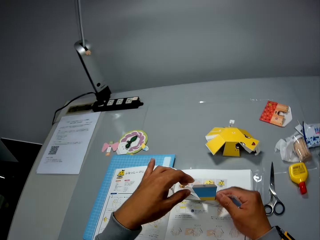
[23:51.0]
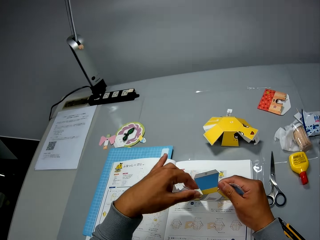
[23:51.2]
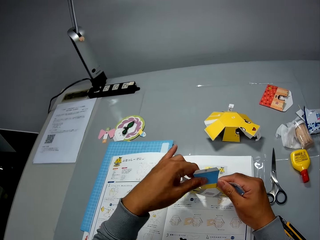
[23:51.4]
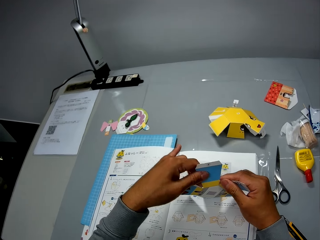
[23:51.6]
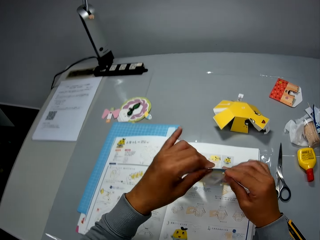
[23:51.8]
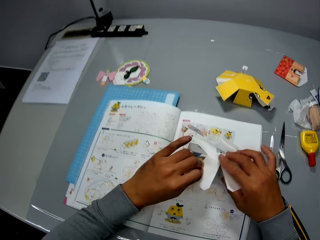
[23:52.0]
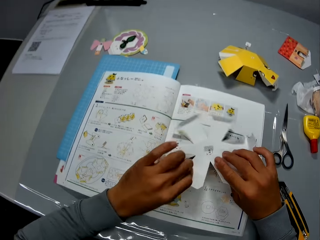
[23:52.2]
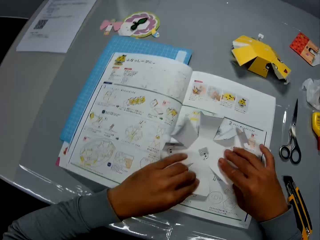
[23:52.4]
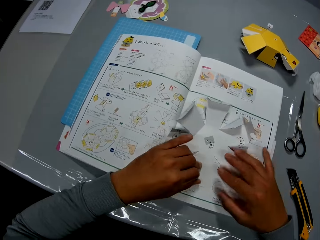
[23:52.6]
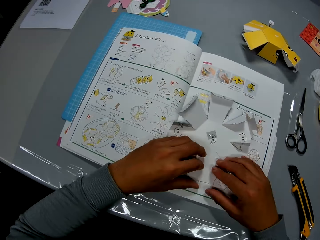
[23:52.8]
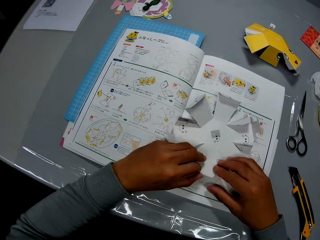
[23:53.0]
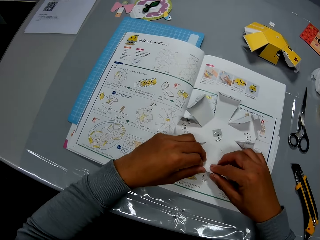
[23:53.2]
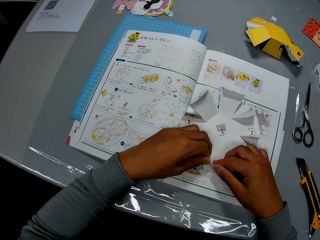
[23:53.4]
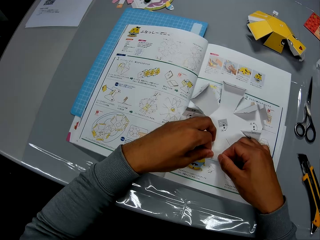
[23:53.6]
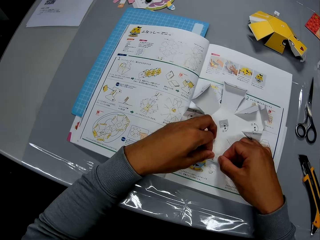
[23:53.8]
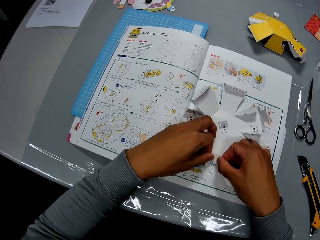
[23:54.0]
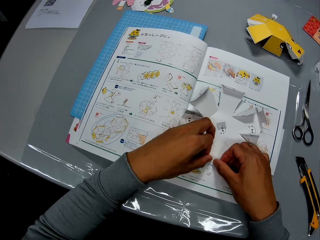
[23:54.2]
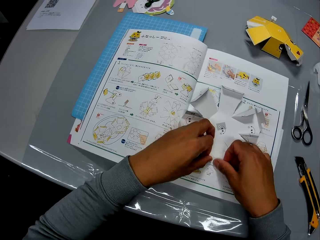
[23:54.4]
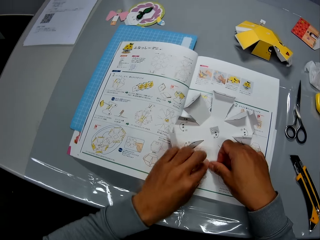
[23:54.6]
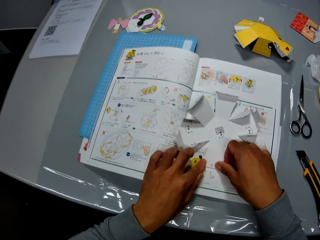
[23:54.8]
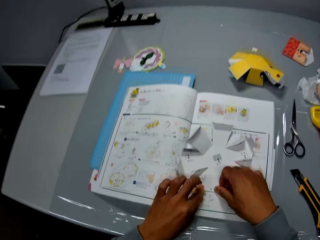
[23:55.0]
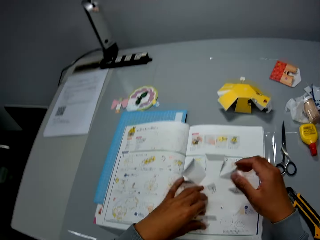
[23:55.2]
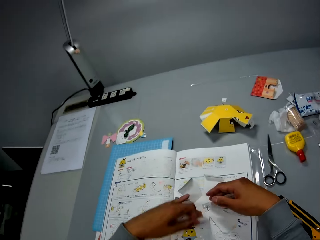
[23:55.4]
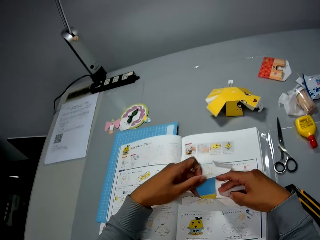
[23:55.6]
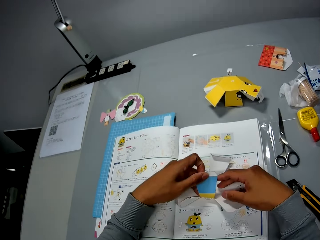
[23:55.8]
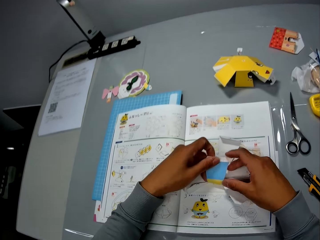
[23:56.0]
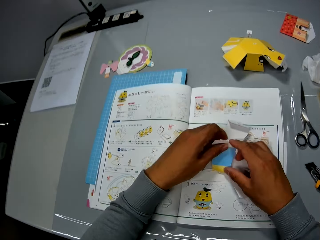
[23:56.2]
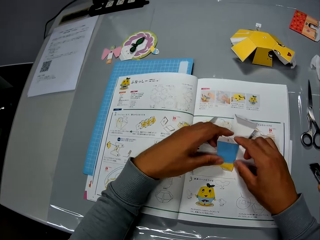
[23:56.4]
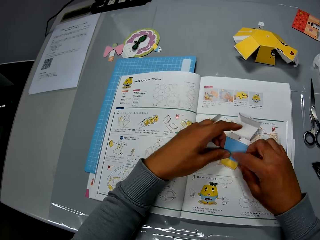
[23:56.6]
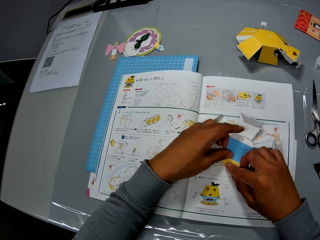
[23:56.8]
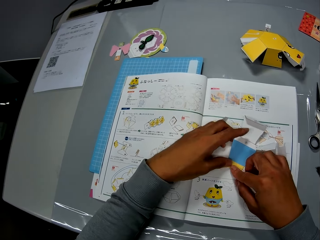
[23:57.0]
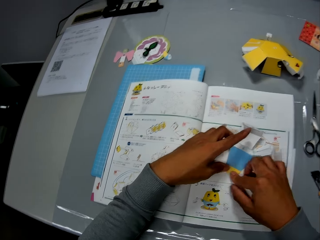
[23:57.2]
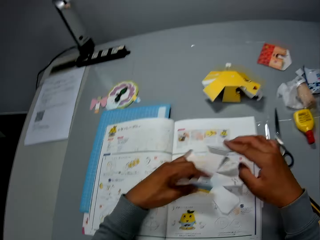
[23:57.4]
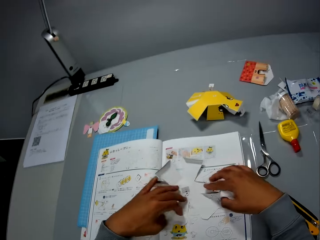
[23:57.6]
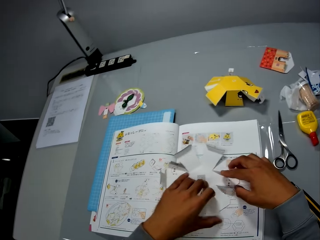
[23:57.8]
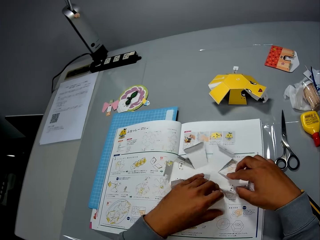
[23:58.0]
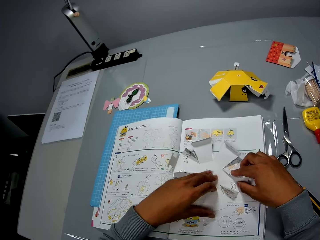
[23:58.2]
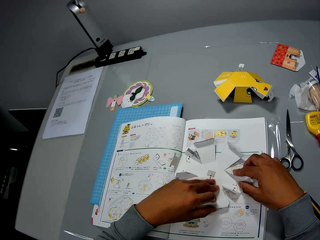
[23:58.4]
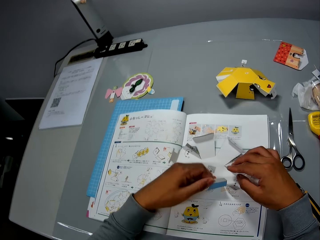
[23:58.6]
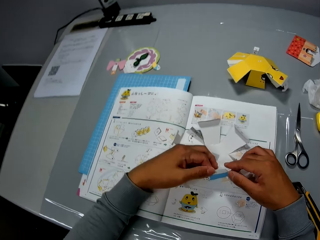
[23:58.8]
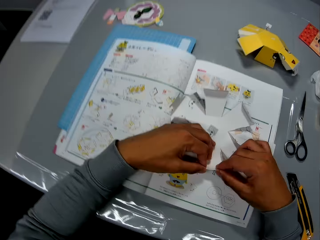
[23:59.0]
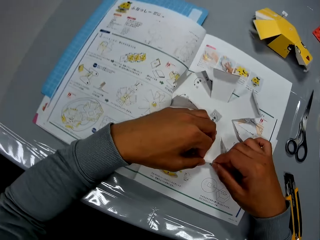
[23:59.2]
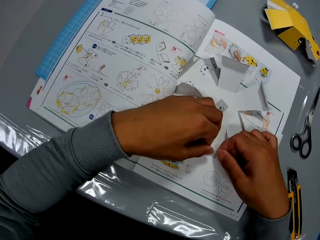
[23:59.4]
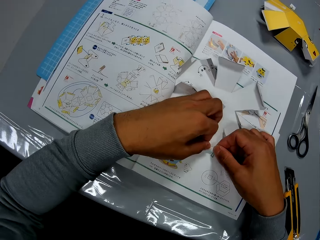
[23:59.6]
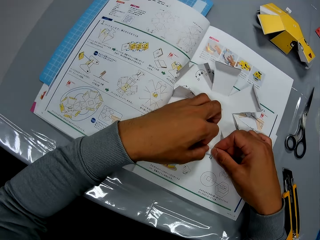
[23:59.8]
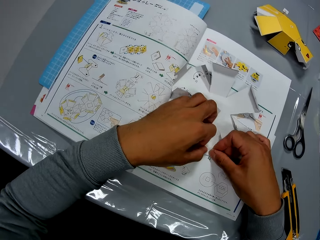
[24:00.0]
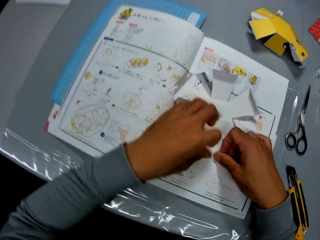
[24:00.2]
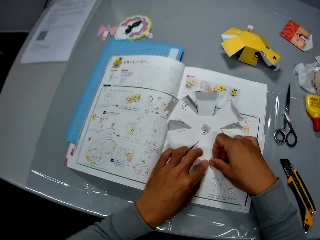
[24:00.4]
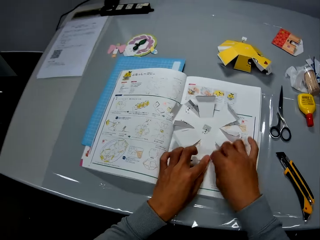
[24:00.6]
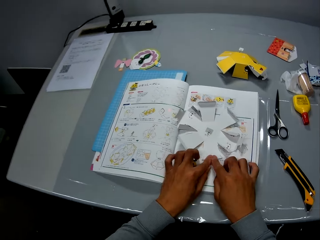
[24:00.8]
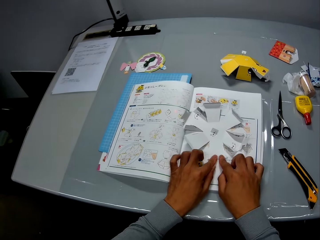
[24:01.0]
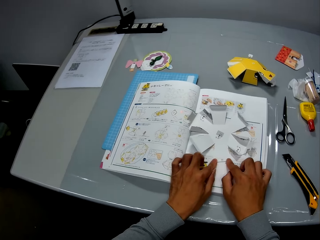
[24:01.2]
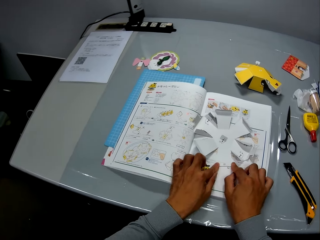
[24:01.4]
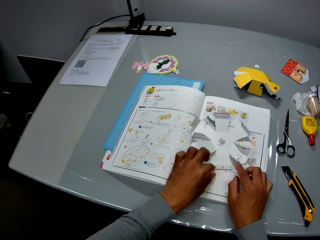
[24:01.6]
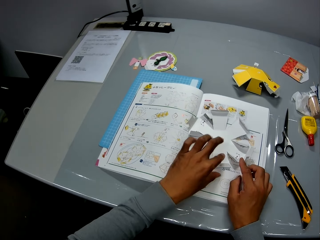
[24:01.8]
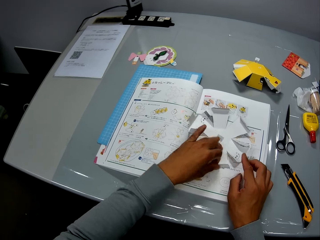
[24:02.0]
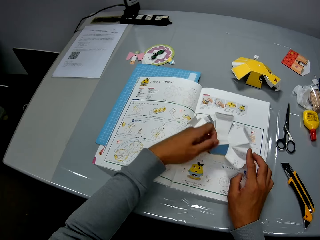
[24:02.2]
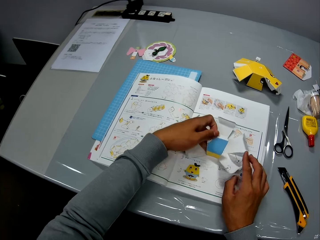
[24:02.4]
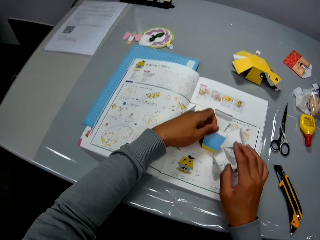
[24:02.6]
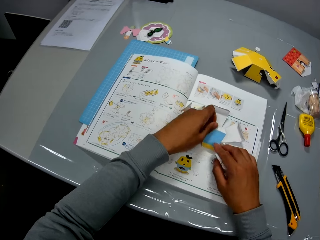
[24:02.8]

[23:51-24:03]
The camera wearer lifts up the paper cut. She places the paper cut on the book. She folds the paper cut.

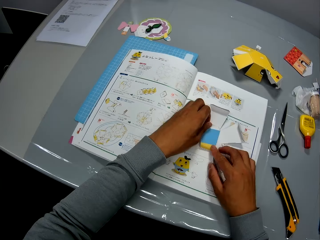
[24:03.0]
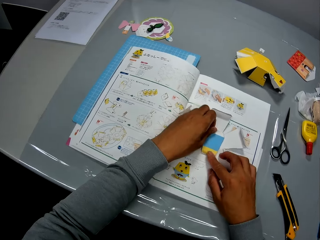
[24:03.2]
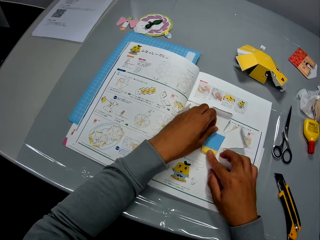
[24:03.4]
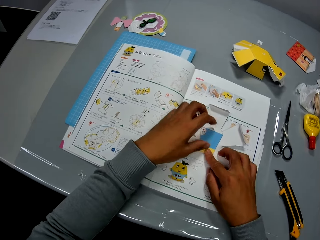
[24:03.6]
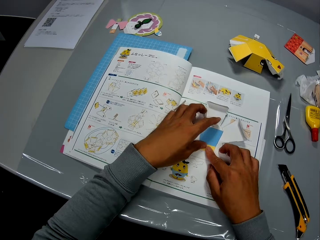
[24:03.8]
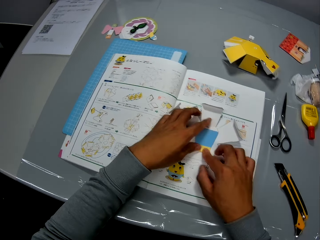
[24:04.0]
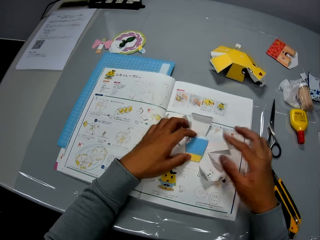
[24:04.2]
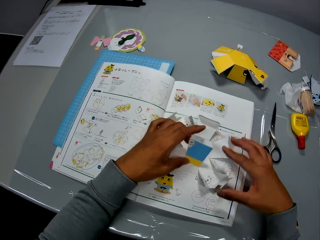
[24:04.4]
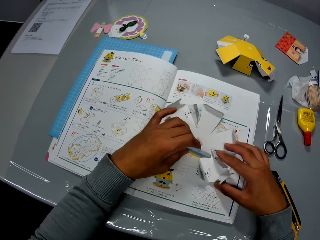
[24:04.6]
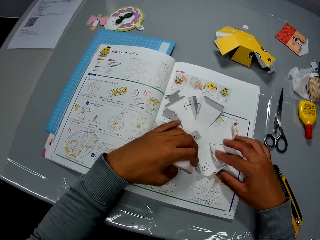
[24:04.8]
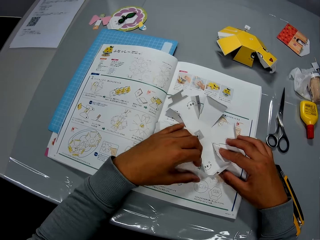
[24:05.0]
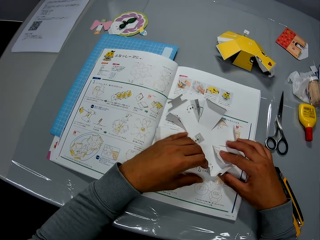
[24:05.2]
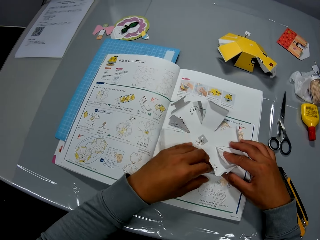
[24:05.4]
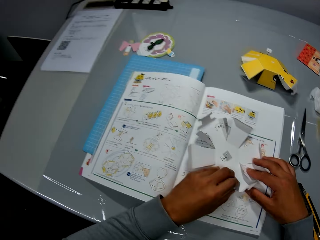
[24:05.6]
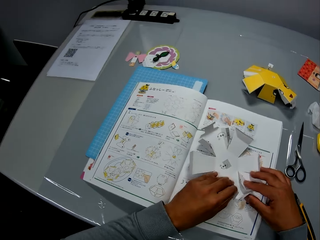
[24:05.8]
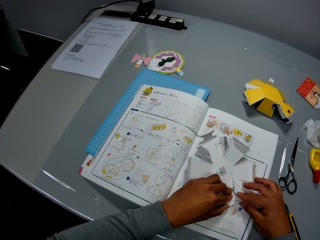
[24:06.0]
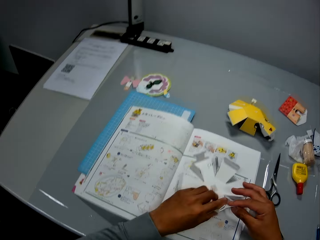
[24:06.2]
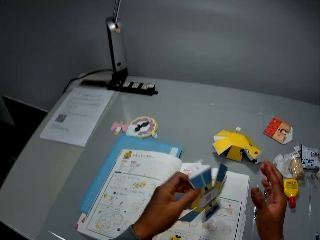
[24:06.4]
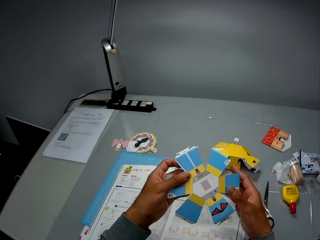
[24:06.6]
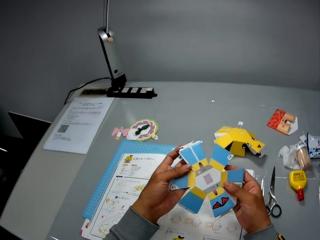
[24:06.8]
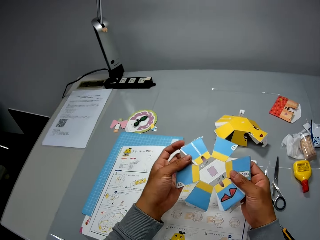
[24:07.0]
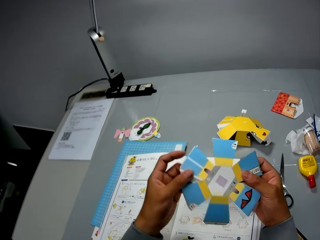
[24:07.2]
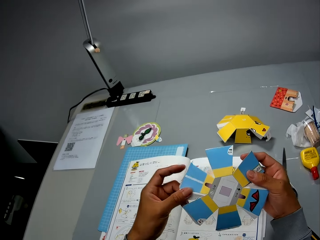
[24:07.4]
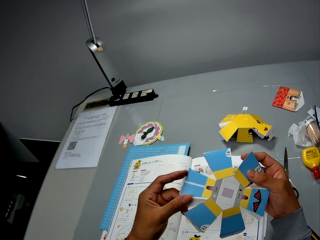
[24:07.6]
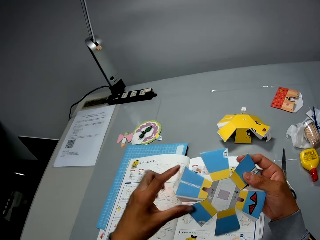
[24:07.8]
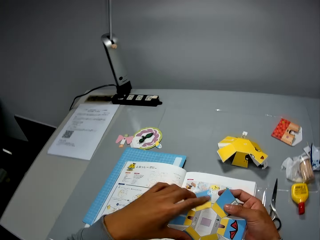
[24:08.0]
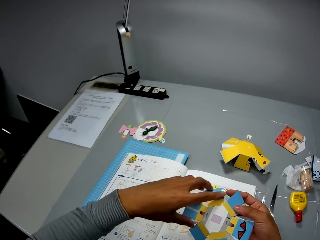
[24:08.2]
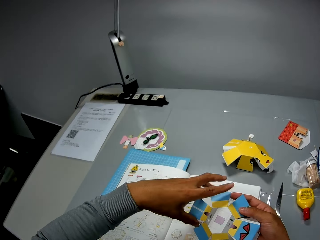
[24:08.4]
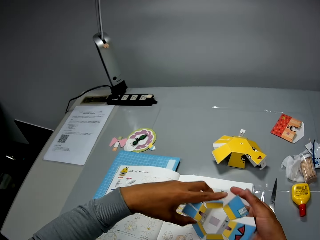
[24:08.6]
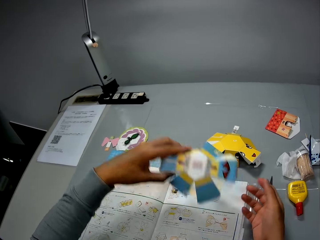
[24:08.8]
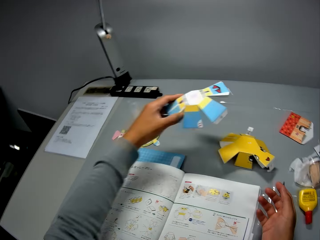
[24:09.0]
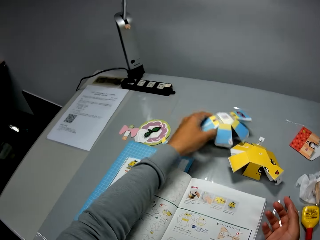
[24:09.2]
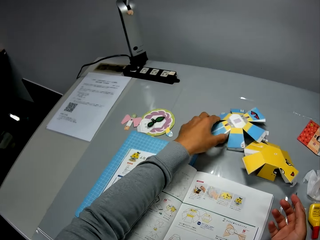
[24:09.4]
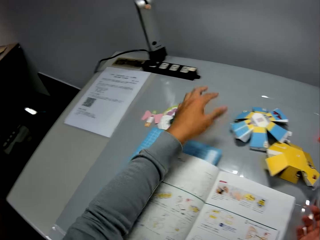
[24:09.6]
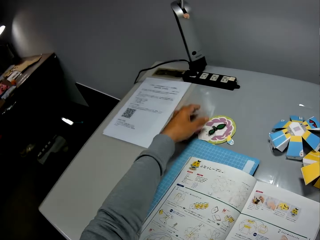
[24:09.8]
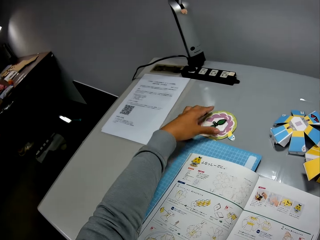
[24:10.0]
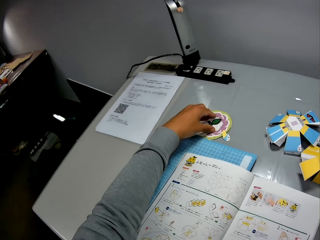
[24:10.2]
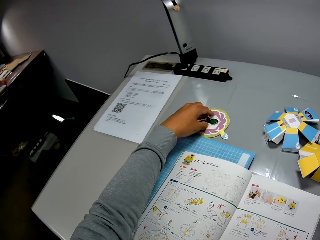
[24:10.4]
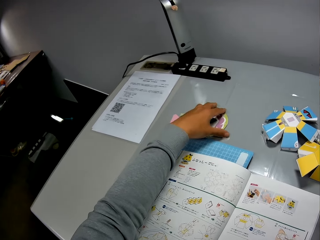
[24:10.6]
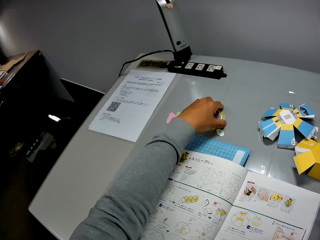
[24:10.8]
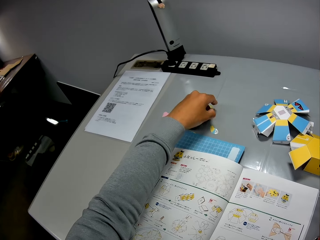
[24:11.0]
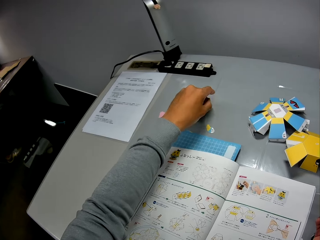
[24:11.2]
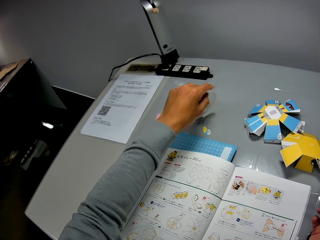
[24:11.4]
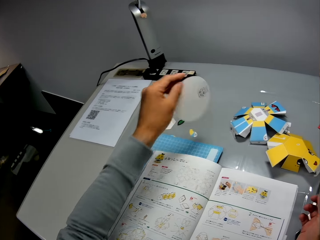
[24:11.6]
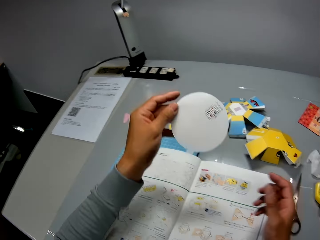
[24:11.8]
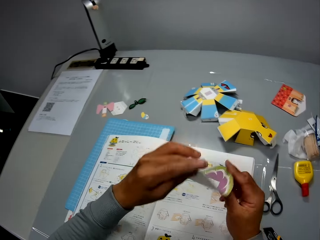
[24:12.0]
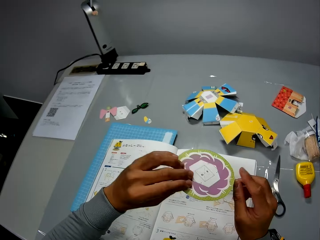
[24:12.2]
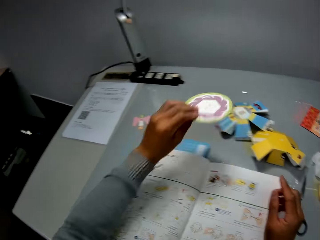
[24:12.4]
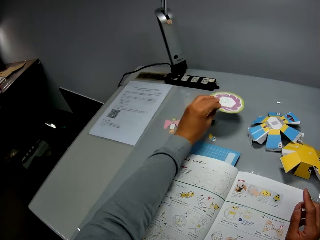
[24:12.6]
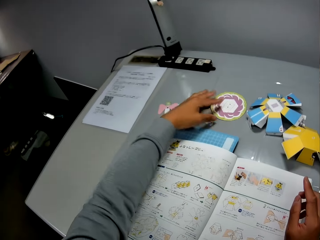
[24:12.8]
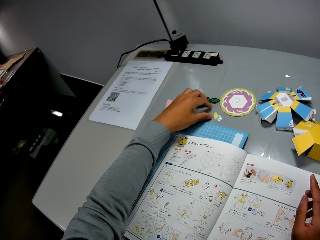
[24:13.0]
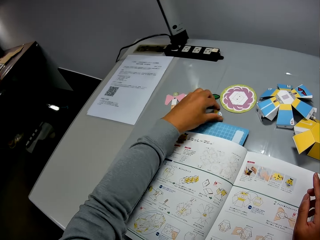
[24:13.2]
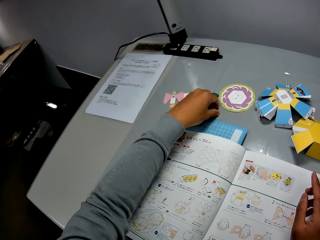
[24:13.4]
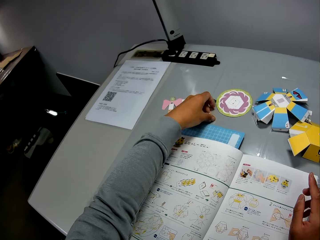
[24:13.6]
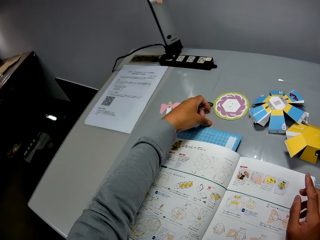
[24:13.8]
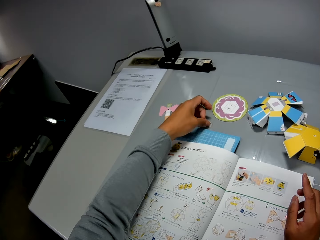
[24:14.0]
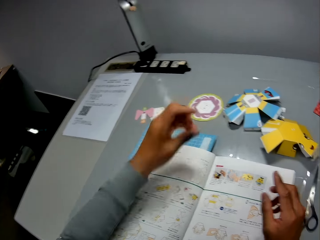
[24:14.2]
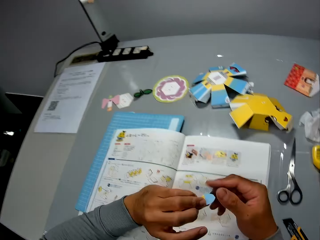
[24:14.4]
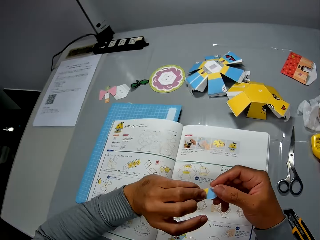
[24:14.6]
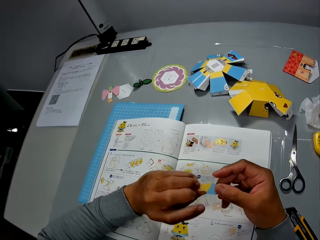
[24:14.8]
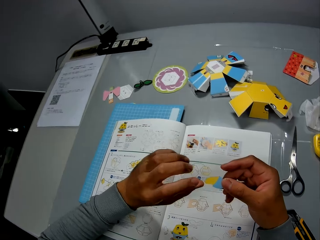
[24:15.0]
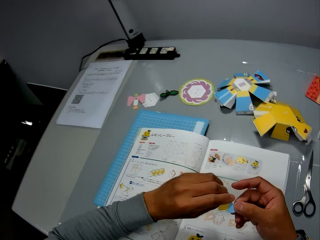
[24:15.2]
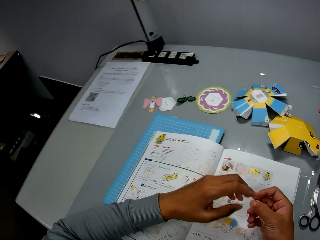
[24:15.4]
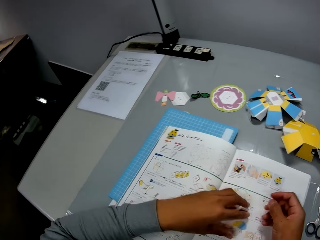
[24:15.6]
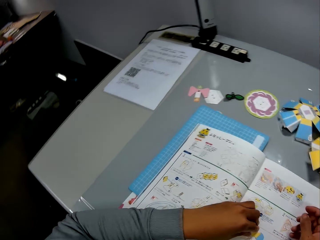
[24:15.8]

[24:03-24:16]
The camera wearer picks the papercraft or paper cut out from the table. She looks at the paper cut out. She moves her hand forwards. She places the paper cut out on the table. She moves her hand backwards. She holds another paper cut out with her hand. She lifts up the paper cut out from the table with her hand. She moves the paper cut out towards her. She holds the paper cut out with both her hands. She moves her hand forwards. She places the cut out on the table. She moves her hand forwards. She picks up the paper cut out from the table with her hand. She moves the paper cut out towards her. She holds the paper cut out with both her hands. She drops the cut out on the book.
